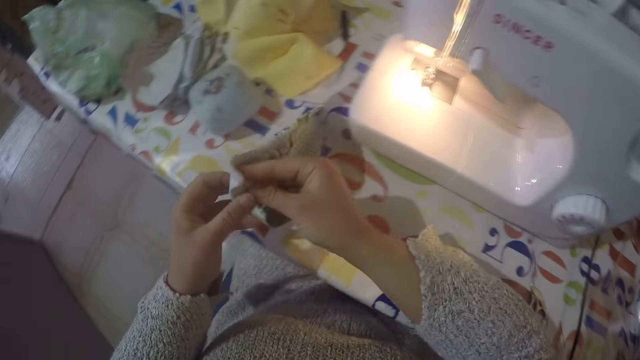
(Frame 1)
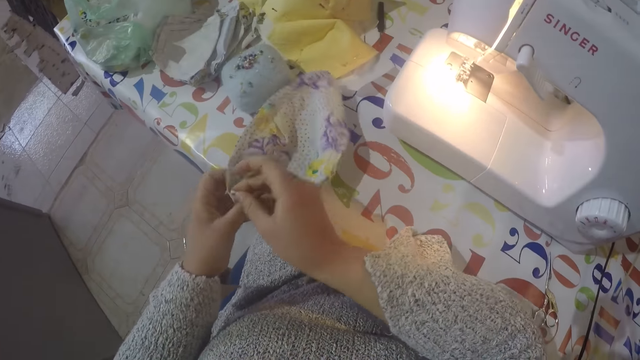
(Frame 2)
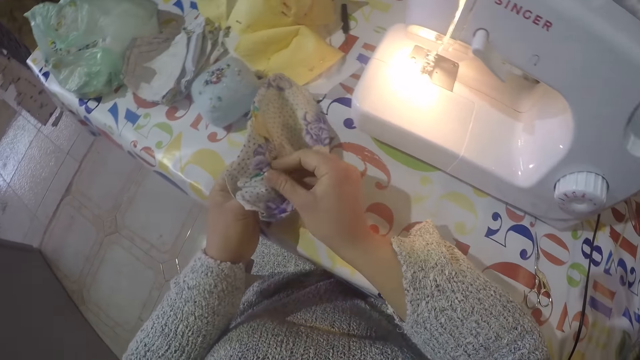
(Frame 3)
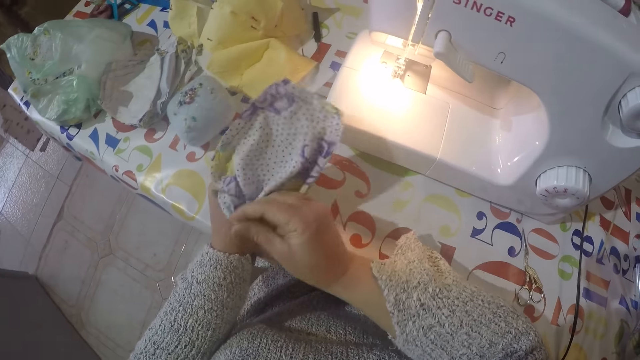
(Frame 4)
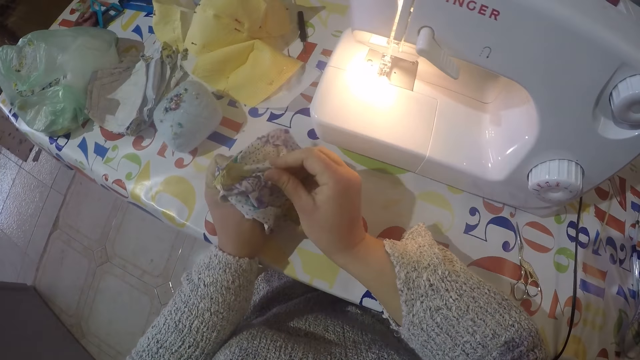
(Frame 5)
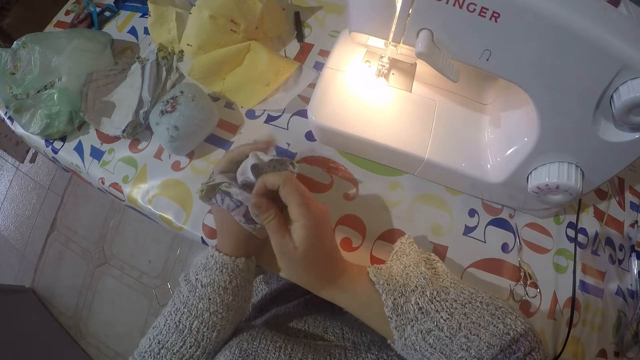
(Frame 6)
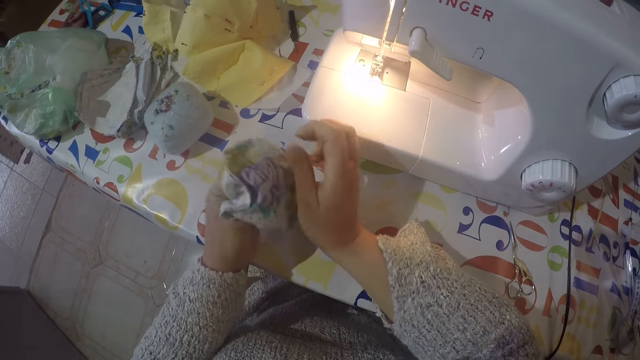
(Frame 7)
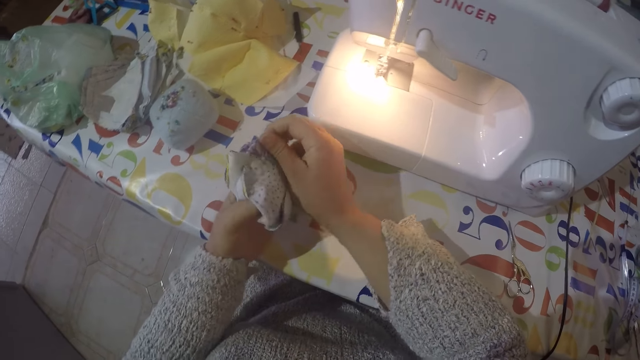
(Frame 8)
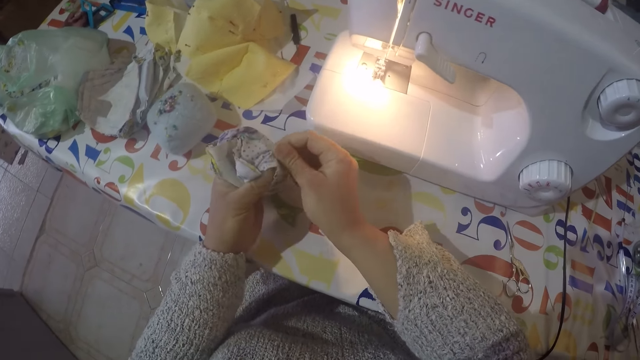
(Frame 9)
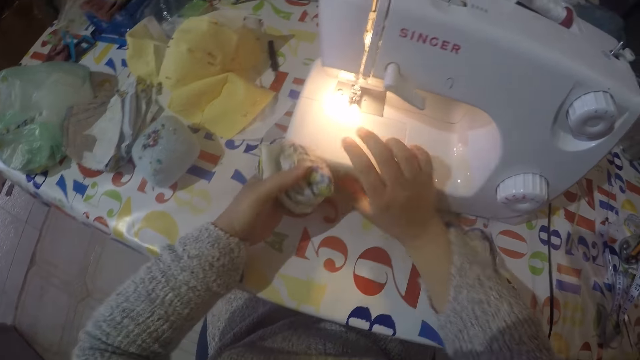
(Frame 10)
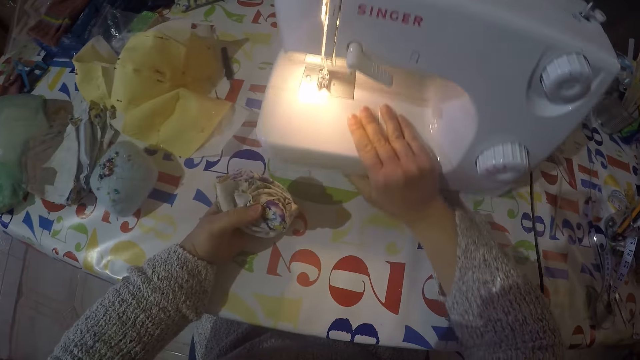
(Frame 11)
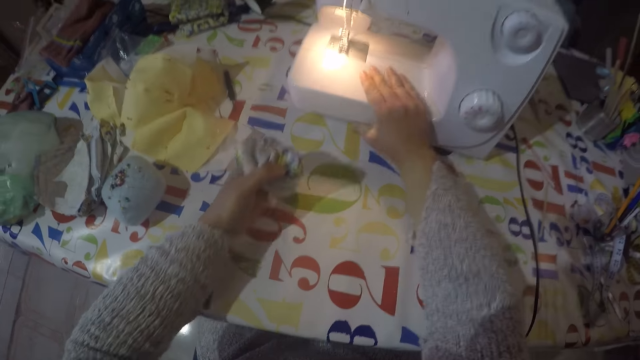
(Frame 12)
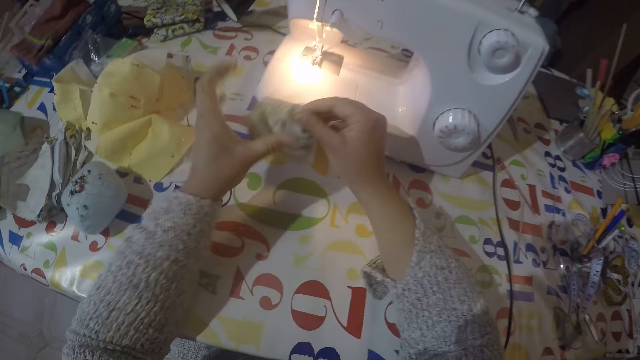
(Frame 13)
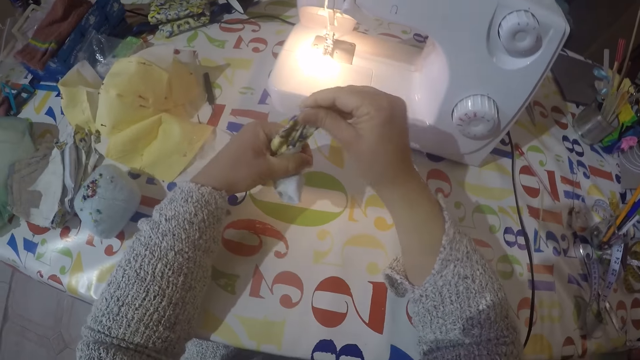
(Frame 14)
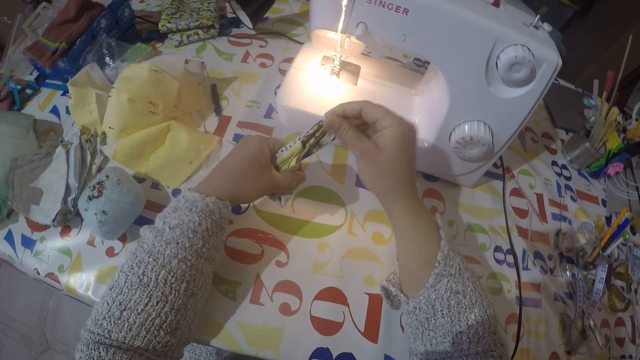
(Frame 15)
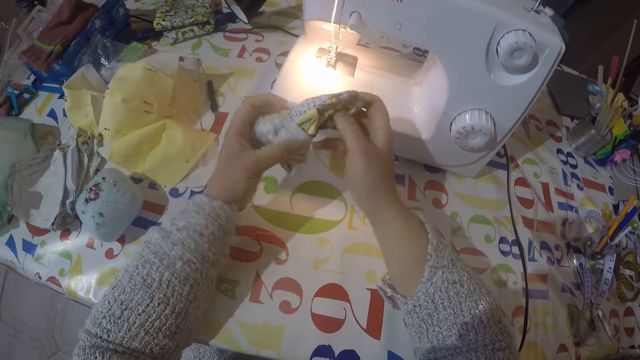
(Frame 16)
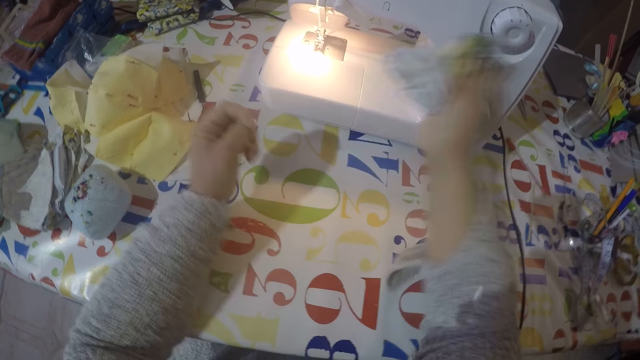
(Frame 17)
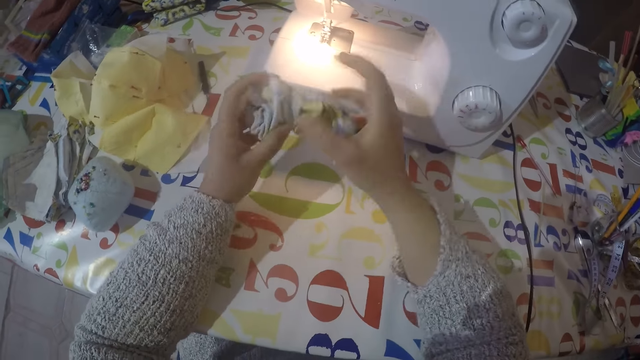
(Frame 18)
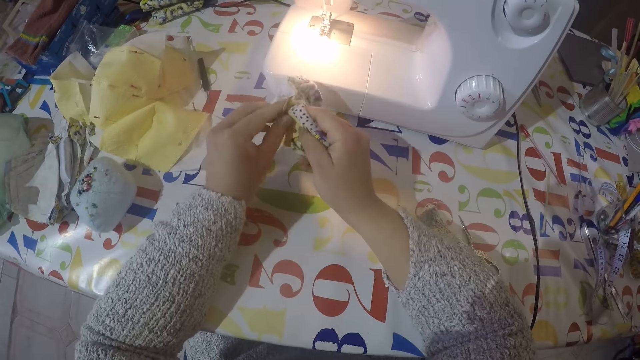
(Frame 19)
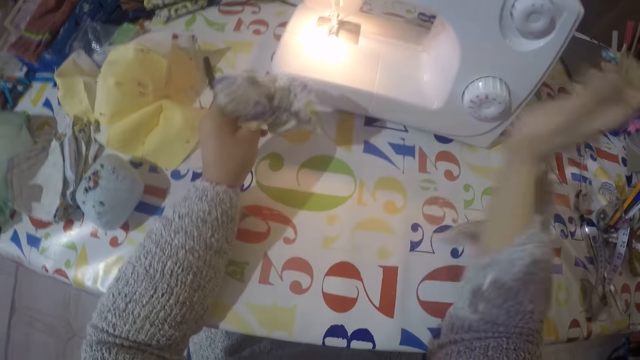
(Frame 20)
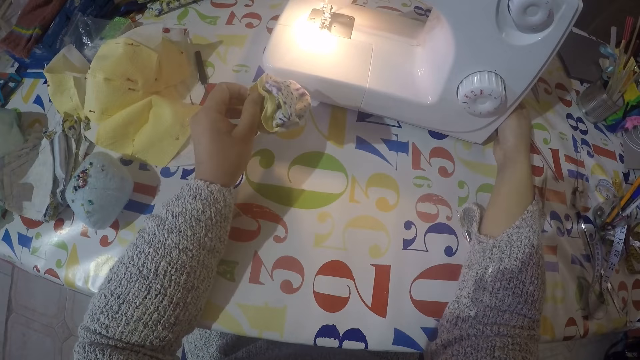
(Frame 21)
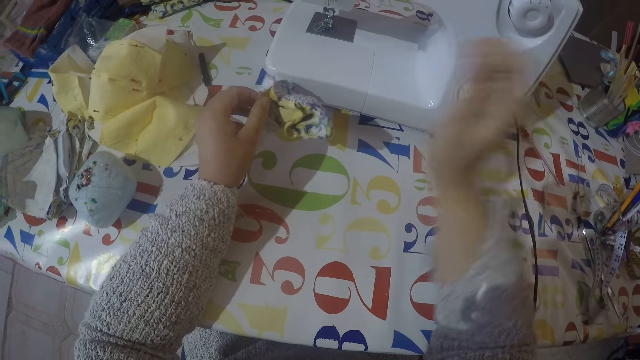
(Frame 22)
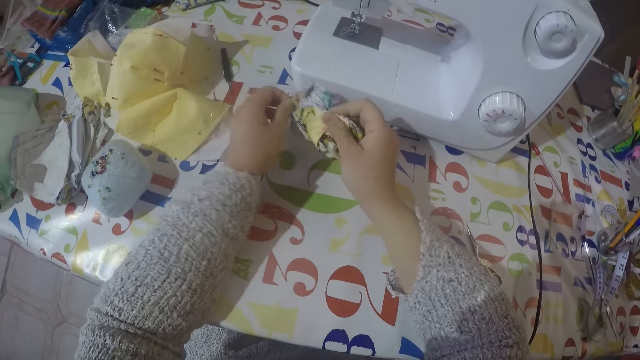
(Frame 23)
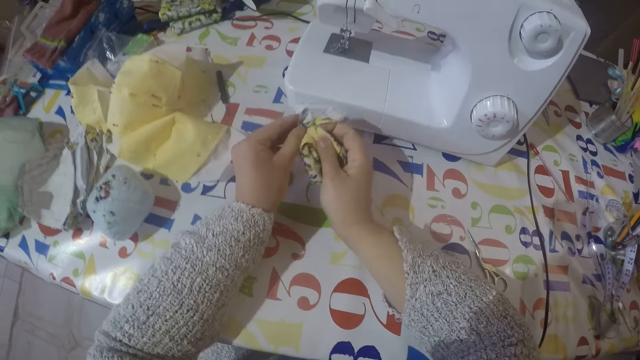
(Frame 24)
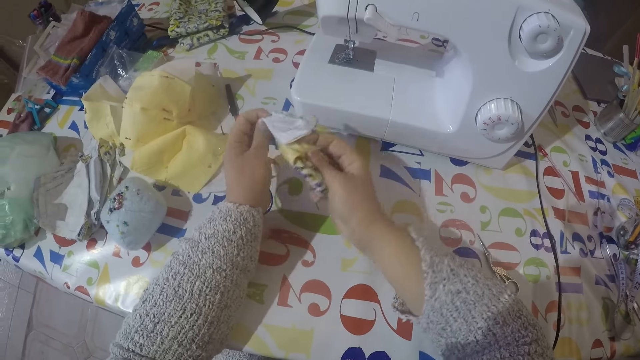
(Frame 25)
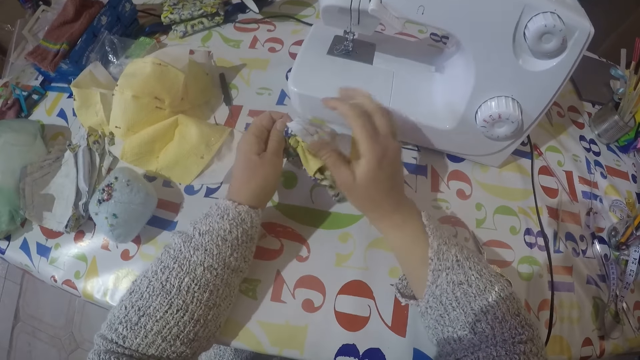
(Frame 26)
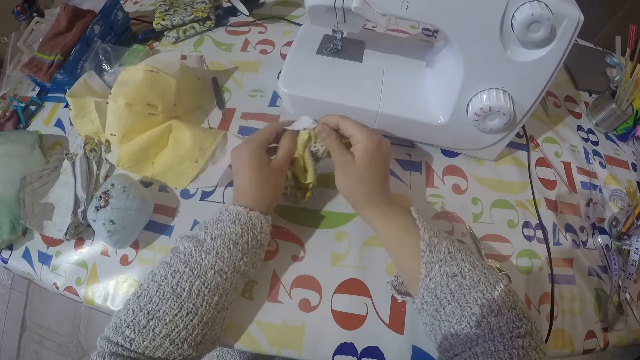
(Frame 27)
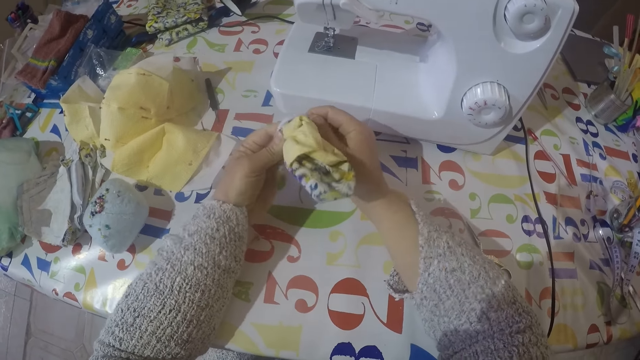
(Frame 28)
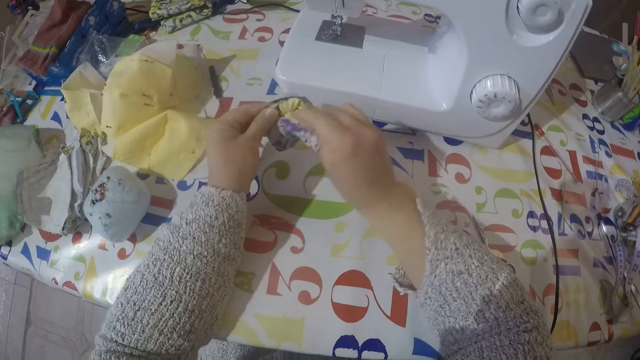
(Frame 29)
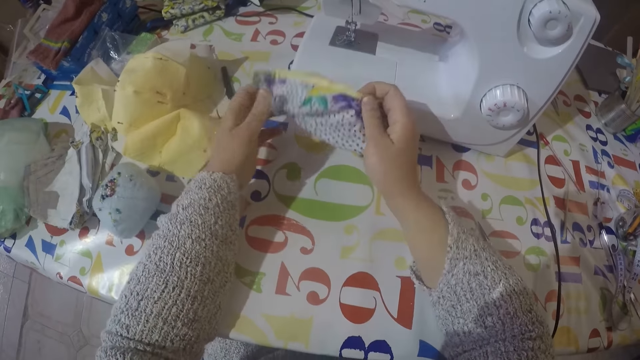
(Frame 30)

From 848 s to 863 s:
The camera wearer turns the face mask inside out. They push the sewing machine. They turn the face mask inside out. They turn the sewing machine off. They turn the mask inside out.

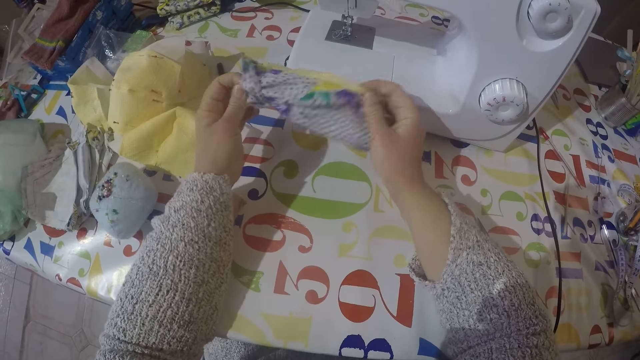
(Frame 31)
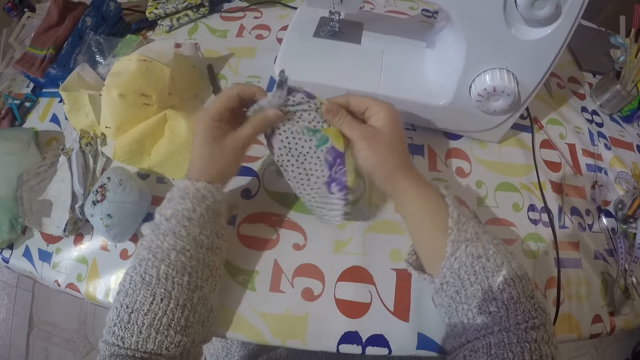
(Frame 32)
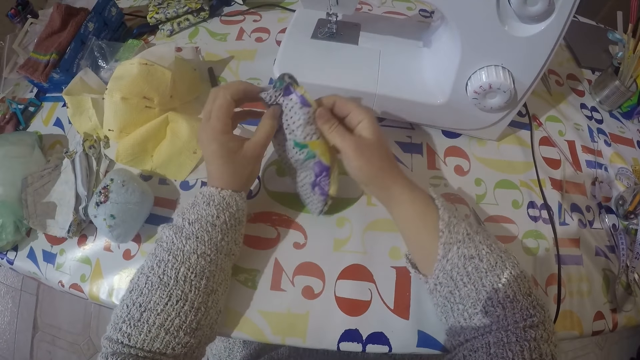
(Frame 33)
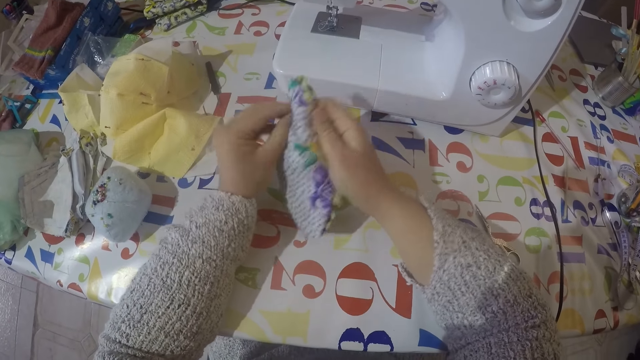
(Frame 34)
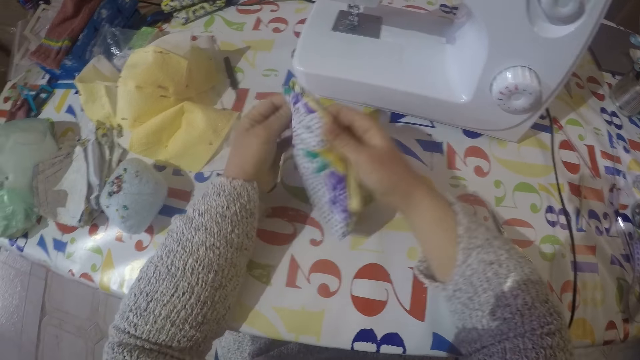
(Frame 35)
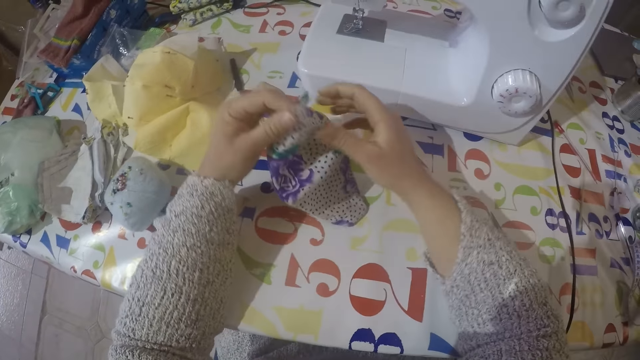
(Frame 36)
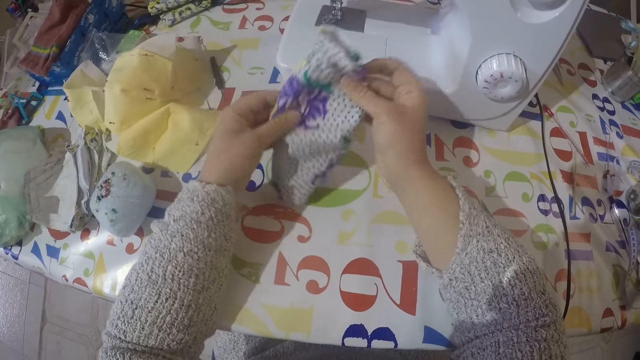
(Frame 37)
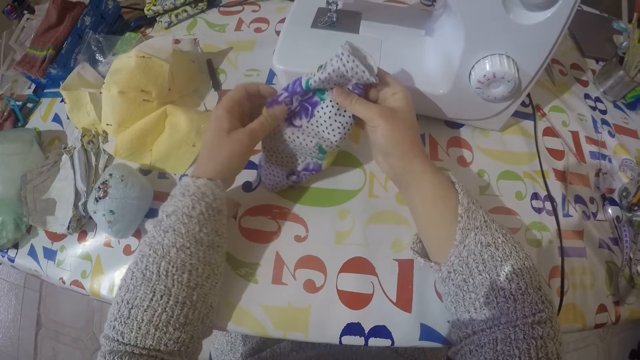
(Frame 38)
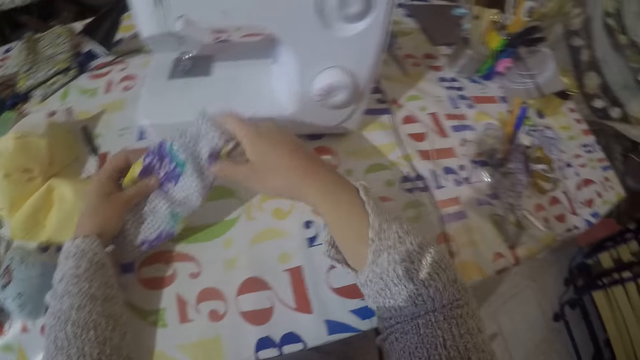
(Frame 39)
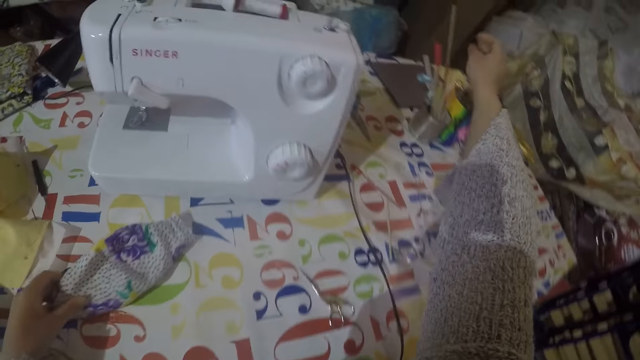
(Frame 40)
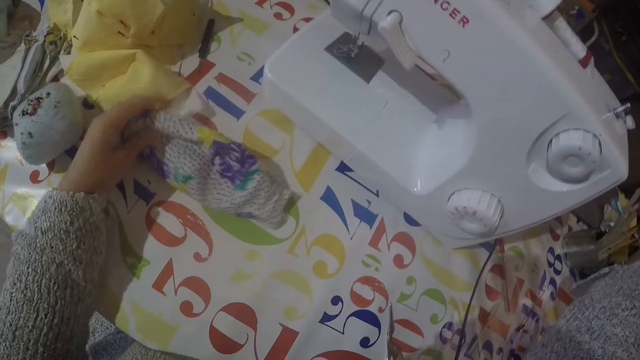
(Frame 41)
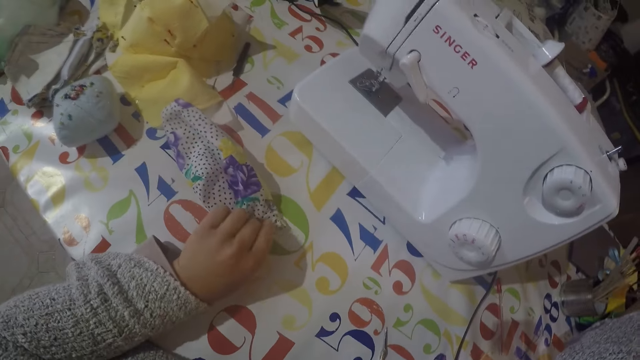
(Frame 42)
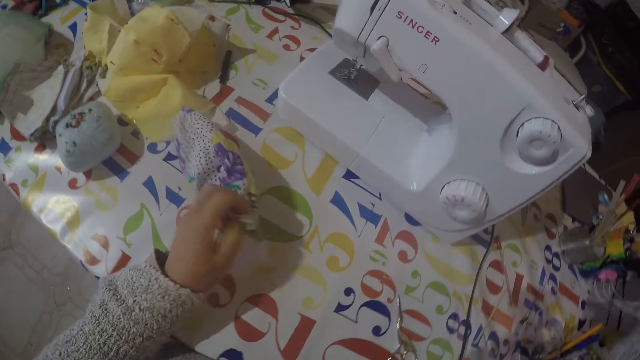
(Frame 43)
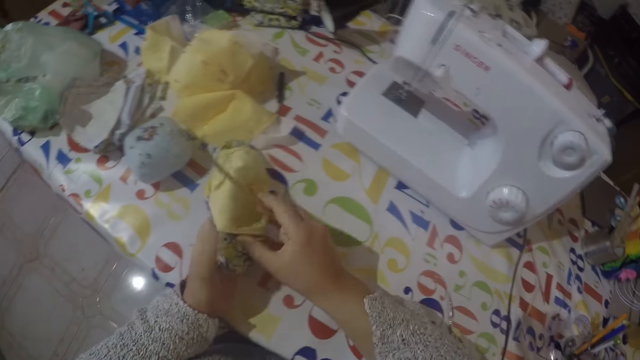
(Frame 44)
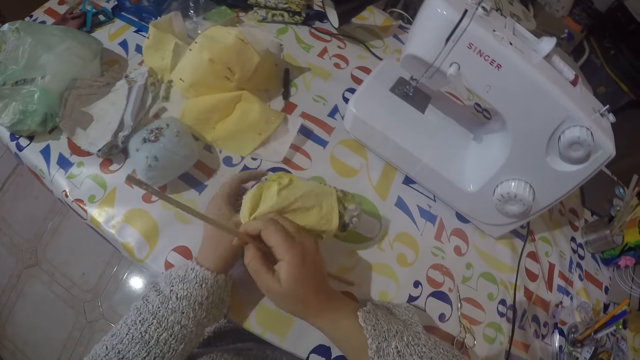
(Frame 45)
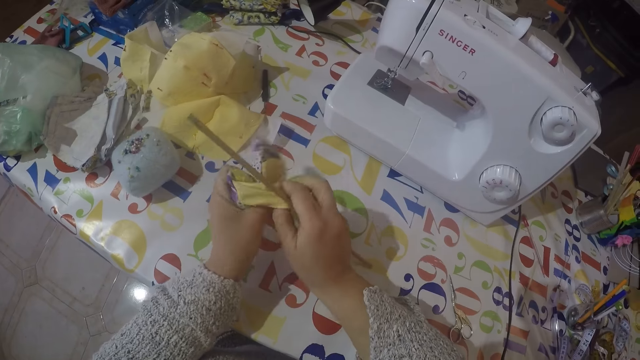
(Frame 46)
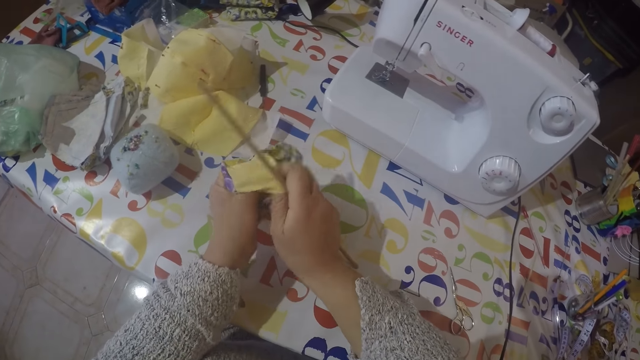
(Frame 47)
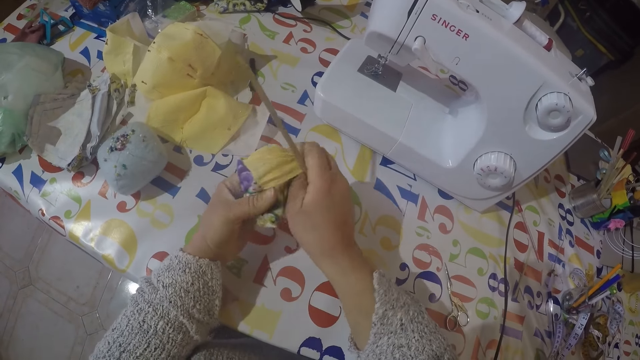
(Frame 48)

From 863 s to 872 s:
The camera wearer picks a stick from the tin on the table.
